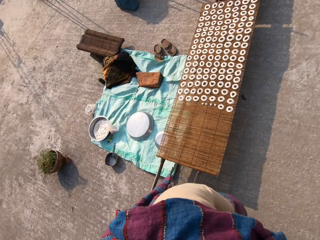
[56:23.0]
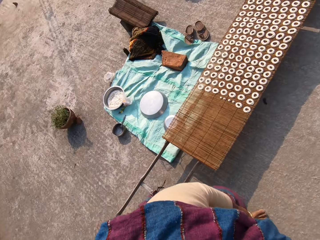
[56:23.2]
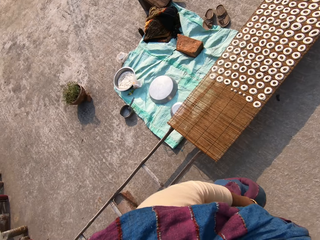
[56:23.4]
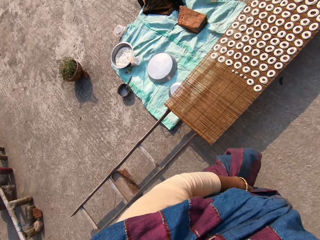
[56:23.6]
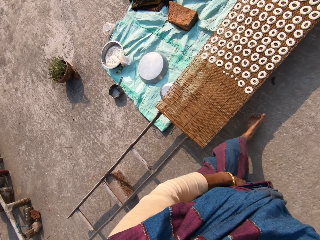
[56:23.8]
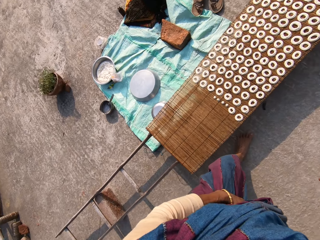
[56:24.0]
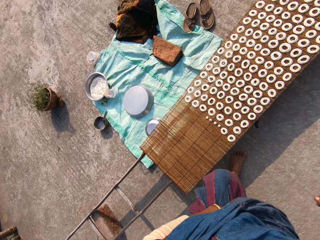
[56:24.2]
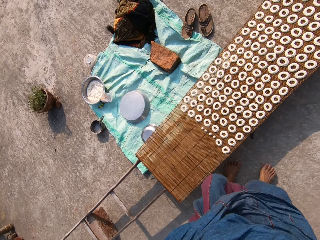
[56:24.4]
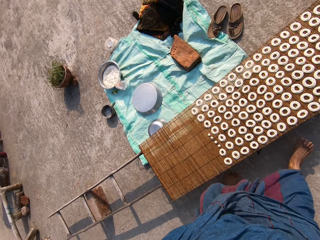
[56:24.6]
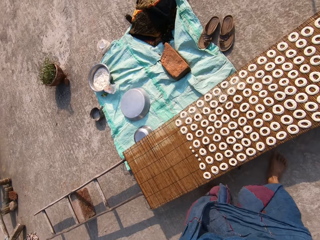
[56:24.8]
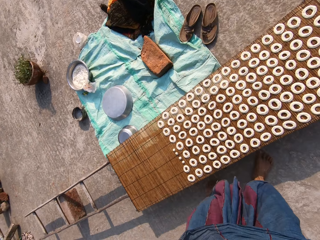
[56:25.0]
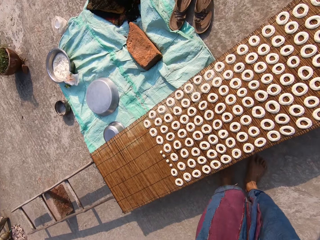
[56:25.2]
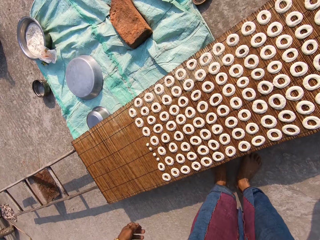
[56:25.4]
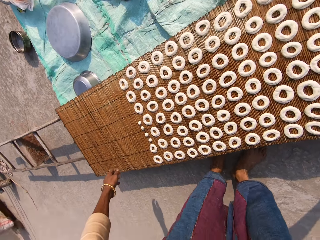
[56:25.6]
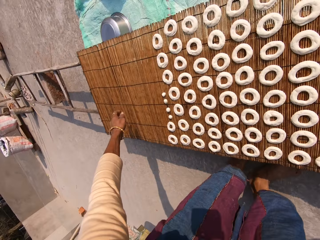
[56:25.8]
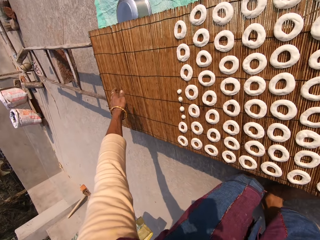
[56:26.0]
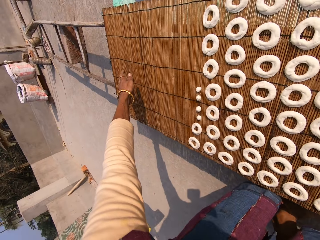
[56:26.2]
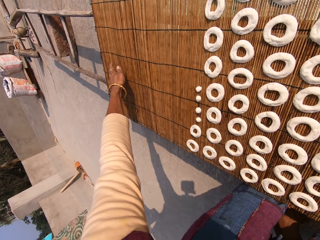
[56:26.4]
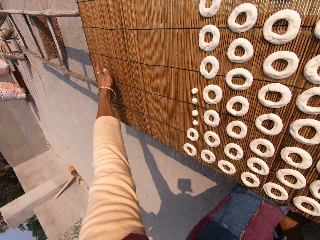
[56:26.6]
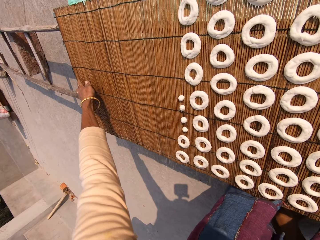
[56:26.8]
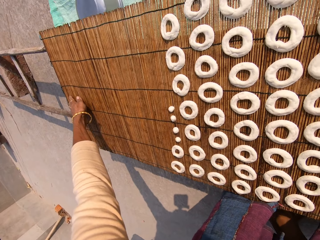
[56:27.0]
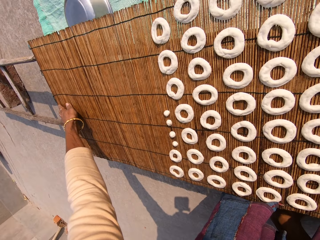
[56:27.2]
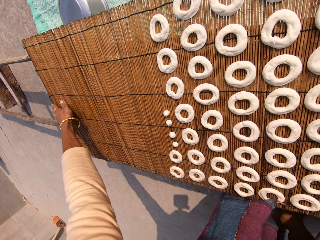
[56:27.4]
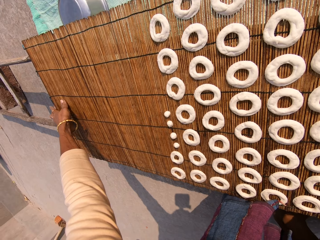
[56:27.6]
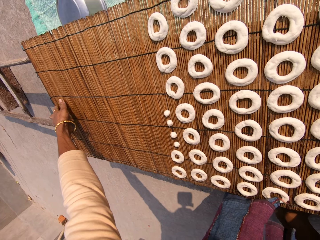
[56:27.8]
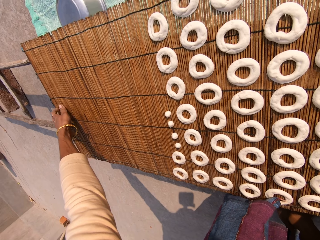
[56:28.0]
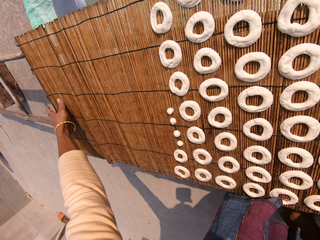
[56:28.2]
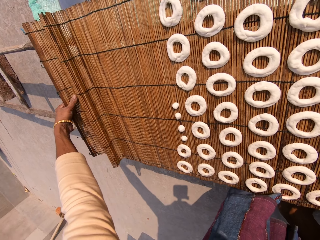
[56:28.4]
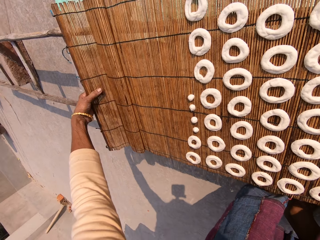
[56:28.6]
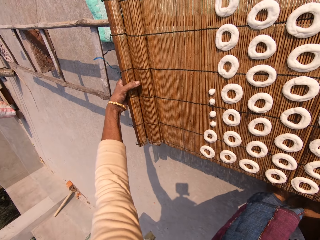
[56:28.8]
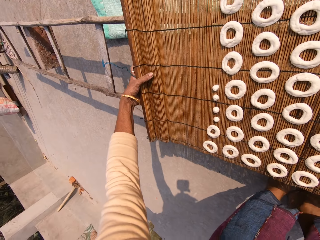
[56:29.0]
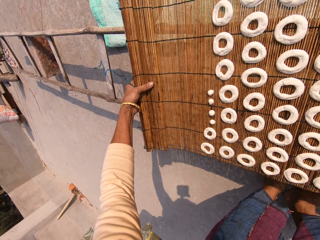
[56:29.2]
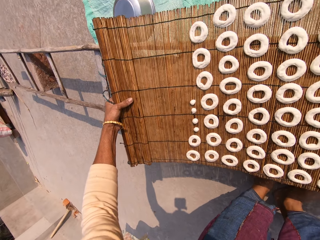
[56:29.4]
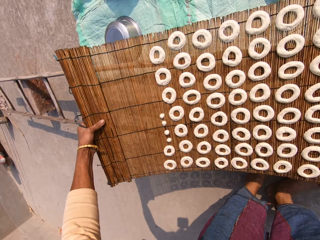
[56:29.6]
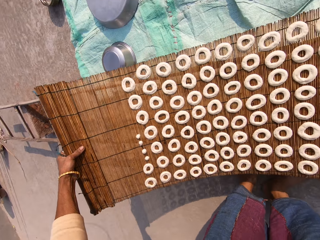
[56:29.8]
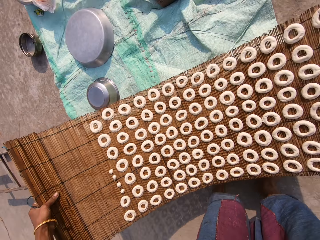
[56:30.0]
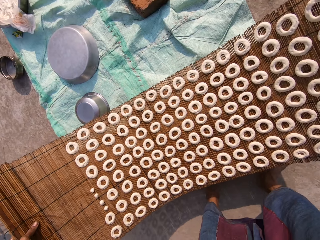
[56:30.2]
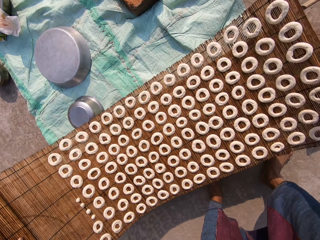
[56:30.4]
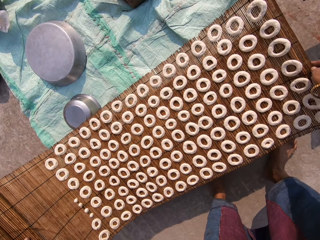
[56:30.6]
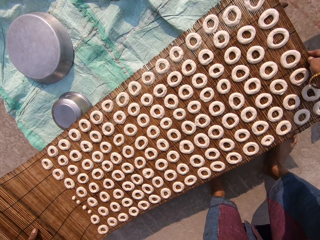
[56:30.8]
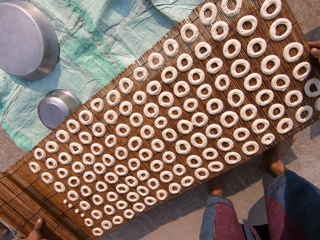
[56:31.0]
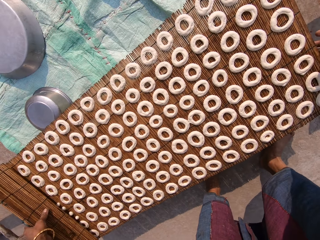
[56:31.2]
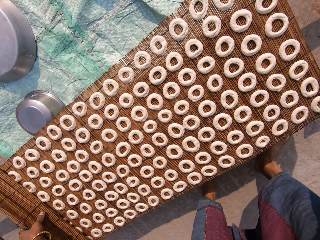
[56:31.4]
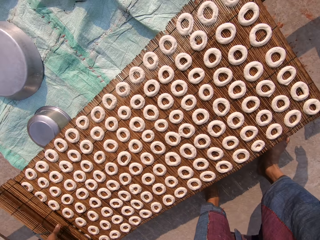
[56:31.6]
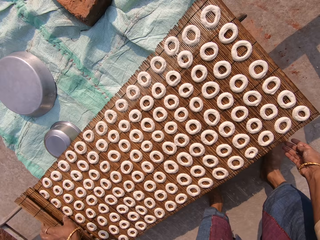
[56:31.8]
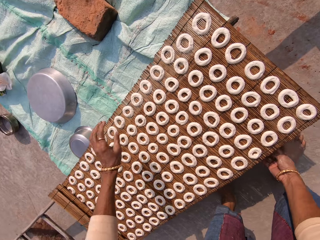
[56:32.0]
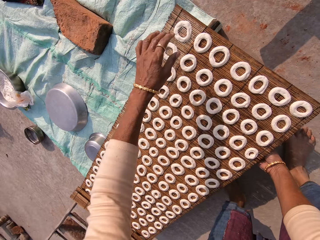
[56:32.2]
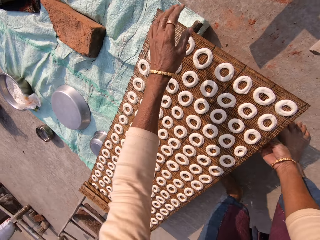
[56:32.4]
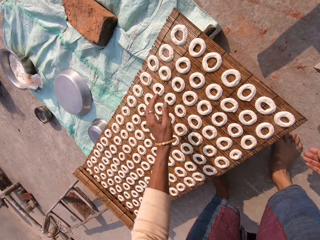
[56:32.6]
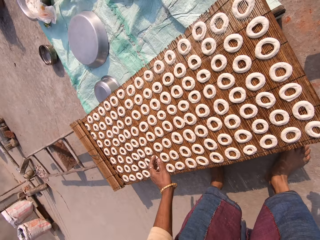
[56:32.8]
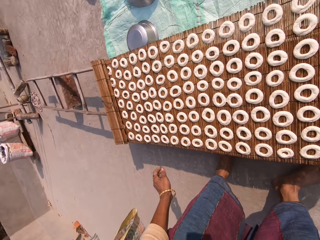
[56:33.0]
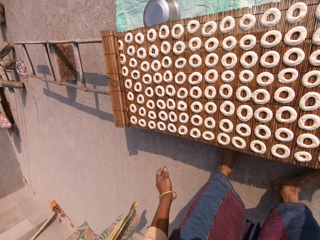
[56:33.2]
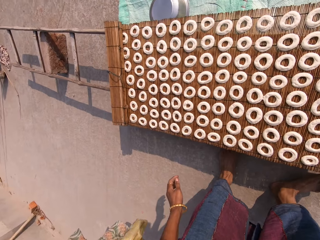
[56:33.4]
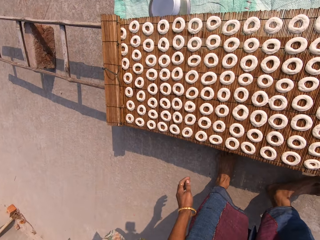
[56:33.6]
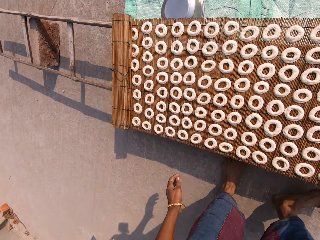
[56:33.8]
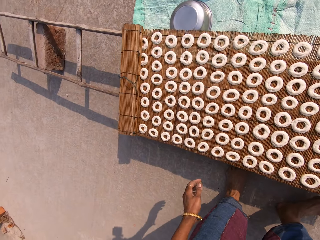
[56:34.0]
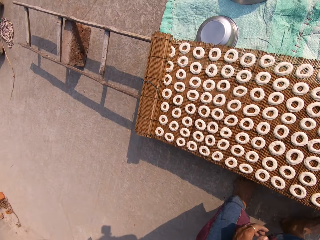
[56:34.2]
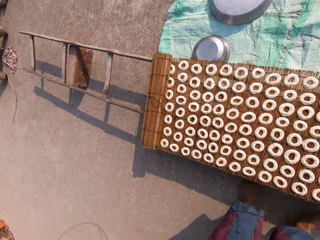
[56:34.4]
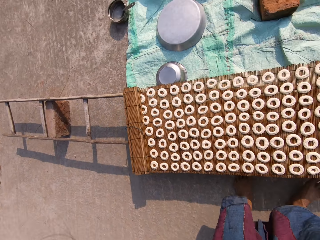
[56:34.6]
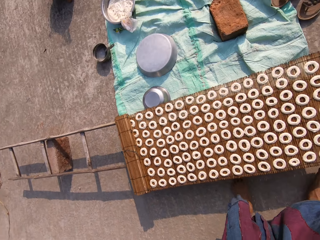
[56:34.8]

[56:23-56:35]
The camera wearer bends towards the mat. She moves a mat on a ladder with her left hand. She folds the mat. She drops the mat. She looks around the mat.

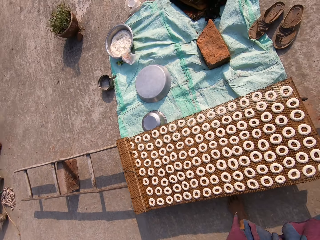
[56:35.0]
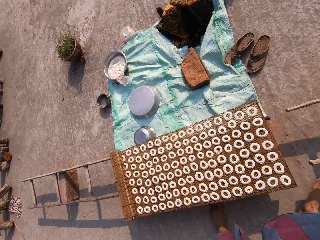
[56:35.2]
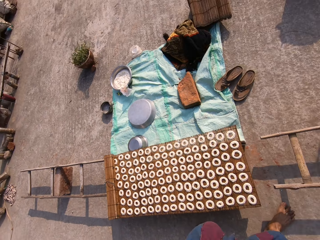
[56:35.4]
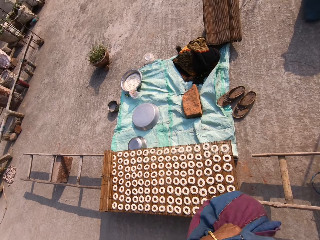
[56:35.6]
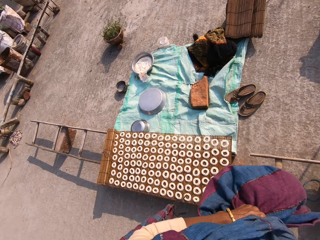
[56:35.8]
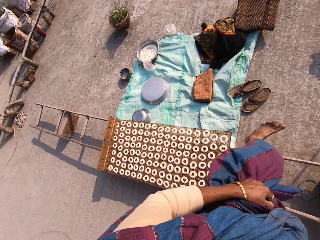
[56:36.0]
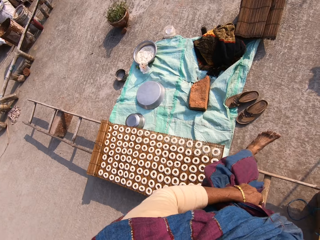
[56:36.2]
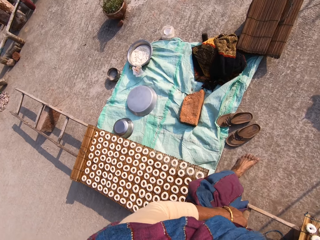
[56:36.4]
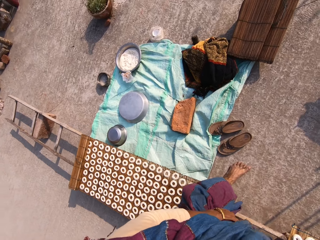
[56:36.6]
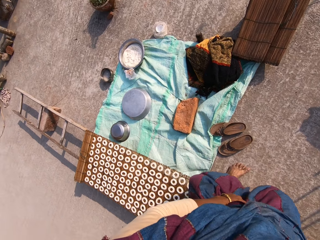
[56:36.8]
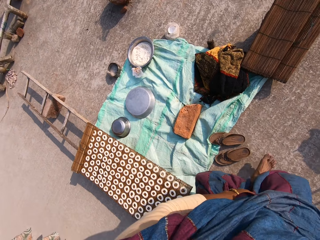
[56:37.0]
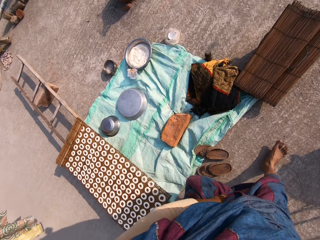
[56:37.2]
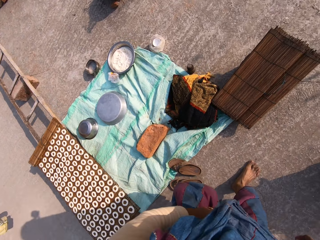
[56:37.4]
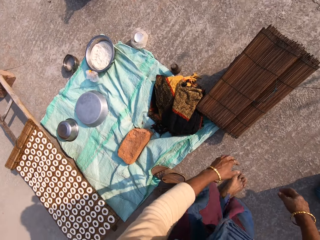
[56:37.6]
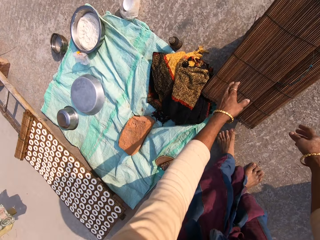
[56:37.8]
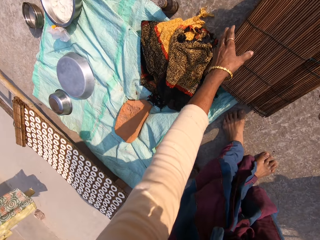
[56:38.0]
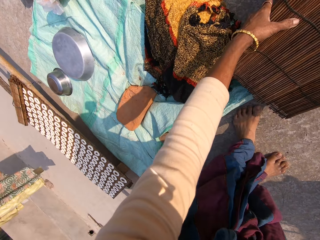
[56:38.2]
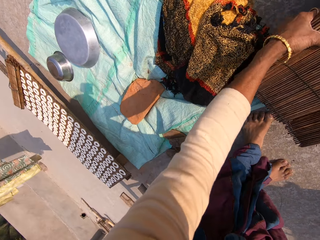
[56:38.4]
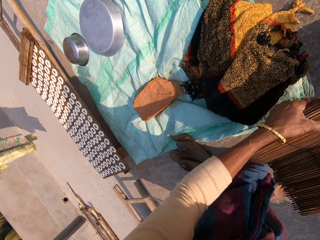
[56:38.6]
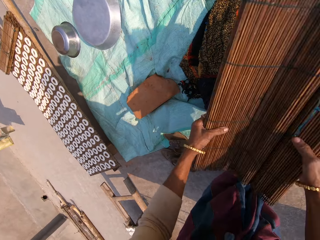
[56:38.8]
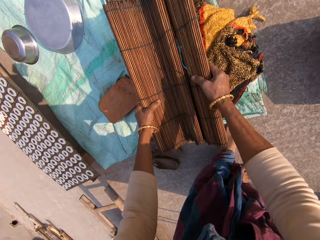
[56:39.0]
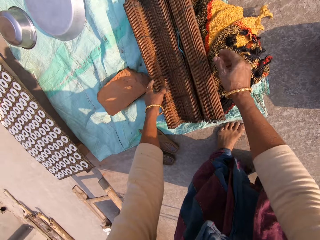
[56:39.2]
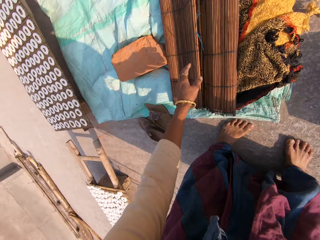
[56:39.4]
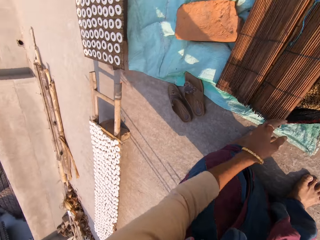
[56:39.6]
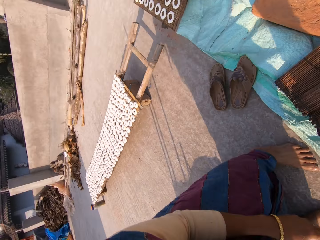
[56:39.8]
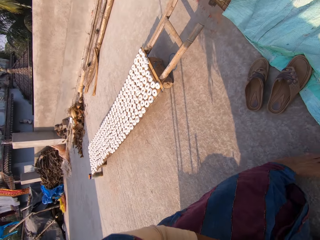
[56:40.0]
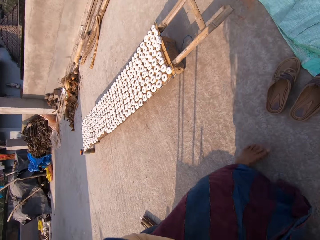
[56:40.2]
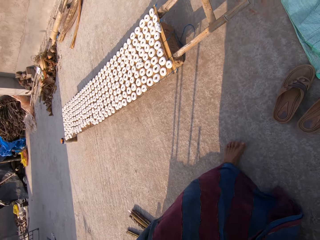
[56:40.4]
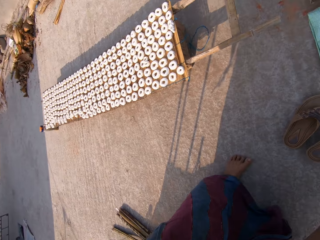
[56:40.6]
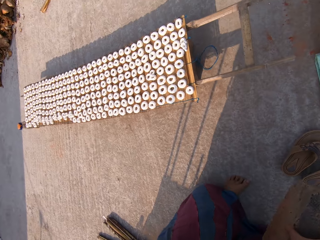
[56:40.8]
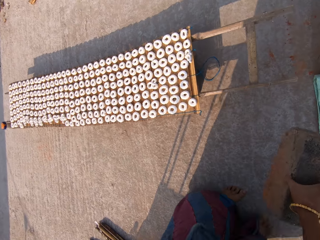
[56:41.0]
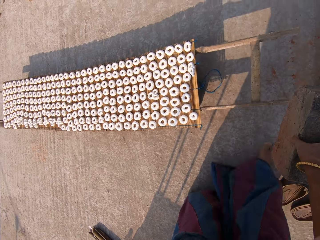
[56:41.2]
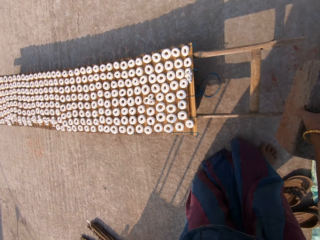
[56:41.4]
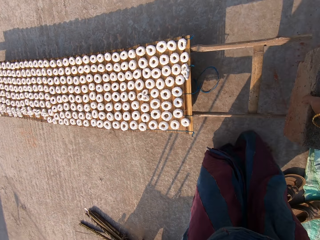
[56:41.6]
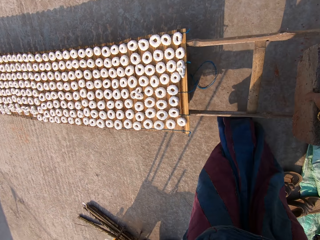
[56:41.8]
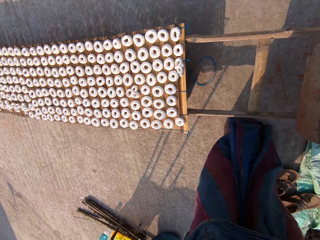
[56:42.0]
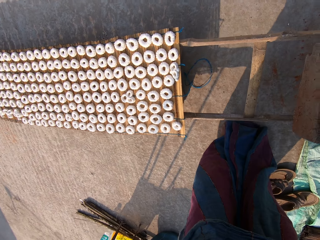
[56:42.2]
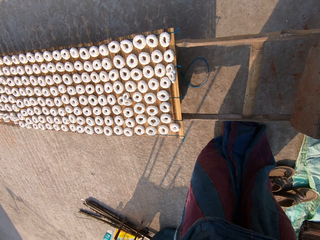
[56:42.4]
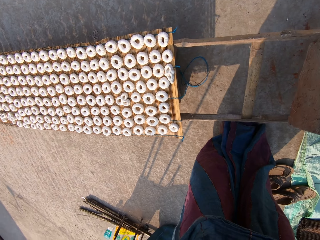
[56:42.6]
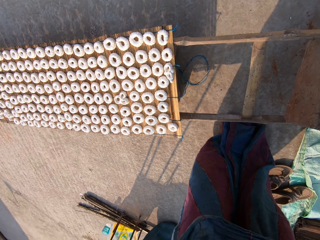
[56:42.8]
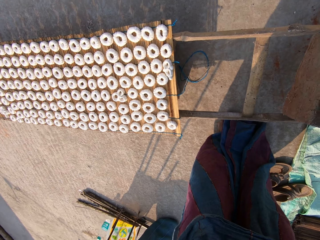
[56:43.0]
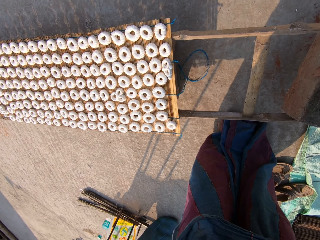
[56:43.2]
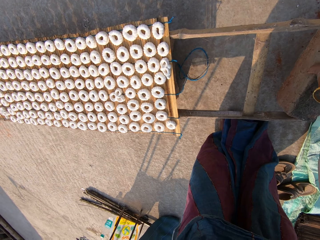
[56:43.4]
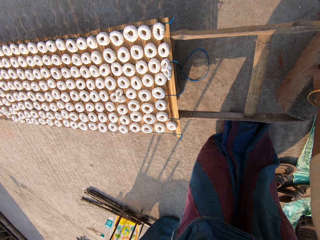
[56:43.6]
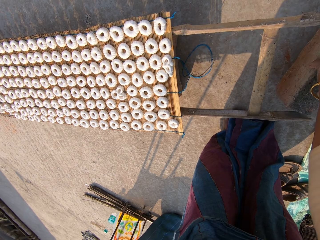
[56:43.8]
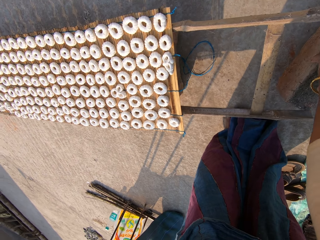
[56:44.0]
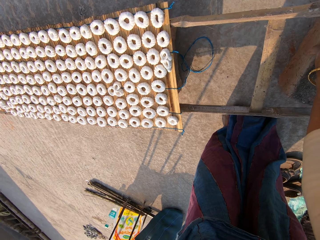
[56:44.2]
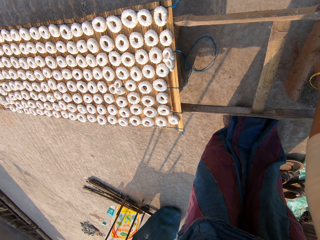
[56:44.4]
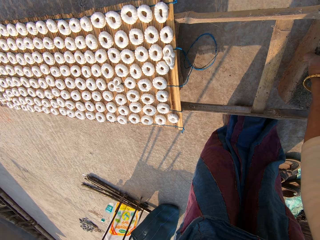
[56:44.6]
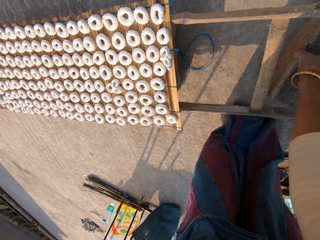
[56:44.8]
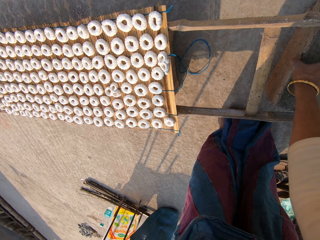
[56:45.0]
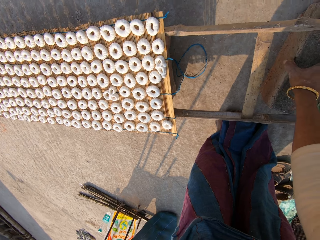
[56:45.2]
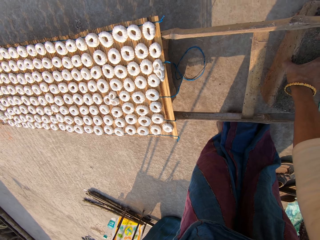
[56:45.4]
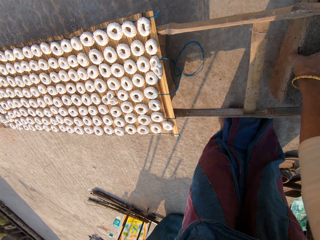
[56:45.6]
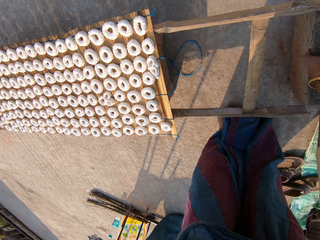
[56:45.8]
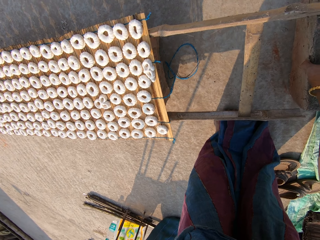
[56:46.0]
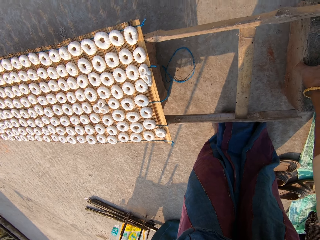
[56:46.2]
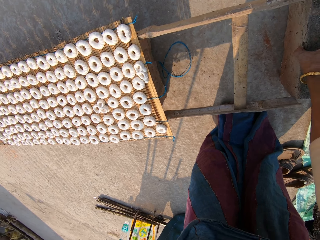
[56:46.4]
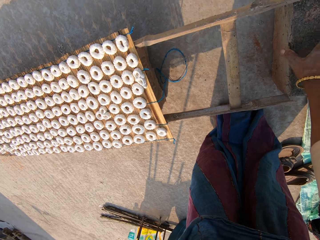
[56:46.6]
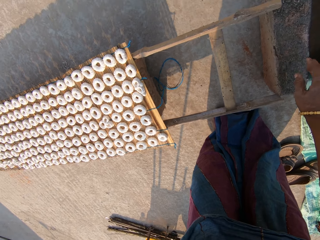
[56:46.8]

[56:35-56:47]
The camera wearer walks around. She moves a mat on the ground with both hands. She picks the mat, drops the mat, and moves next to the manilla paper on the floor. She moves a brick on the ground with her right hand. She drops a block on the floor. She moves the block on the floor.
